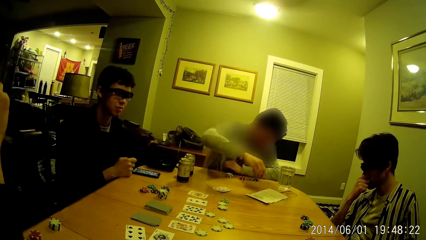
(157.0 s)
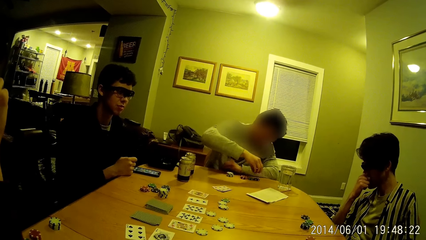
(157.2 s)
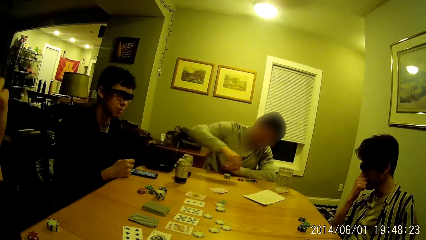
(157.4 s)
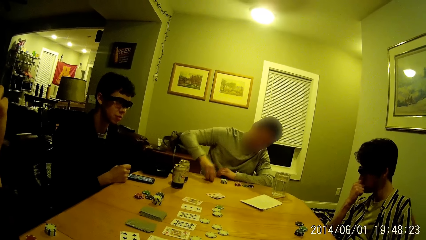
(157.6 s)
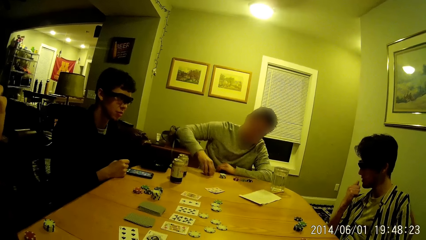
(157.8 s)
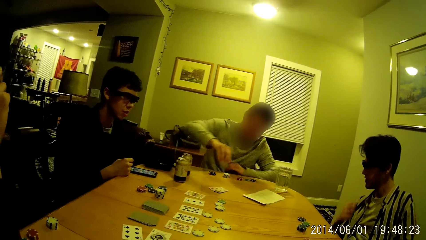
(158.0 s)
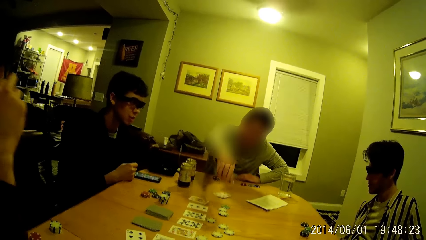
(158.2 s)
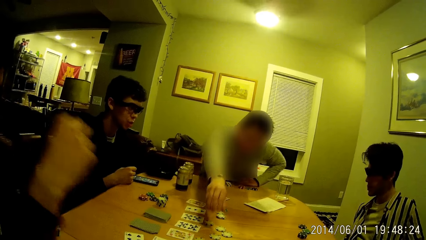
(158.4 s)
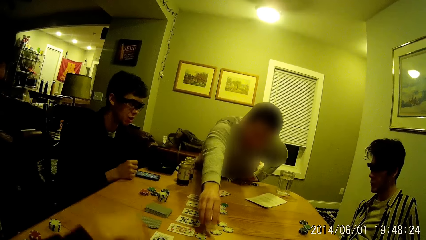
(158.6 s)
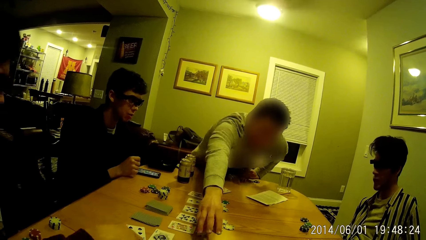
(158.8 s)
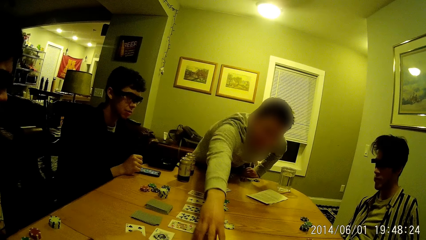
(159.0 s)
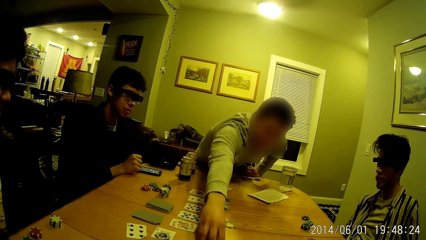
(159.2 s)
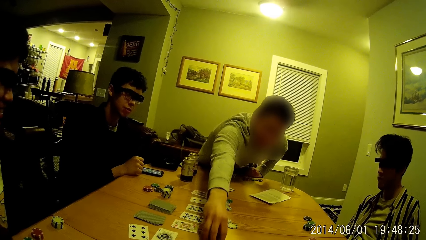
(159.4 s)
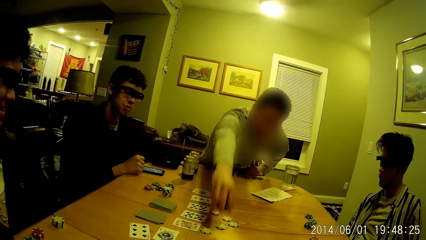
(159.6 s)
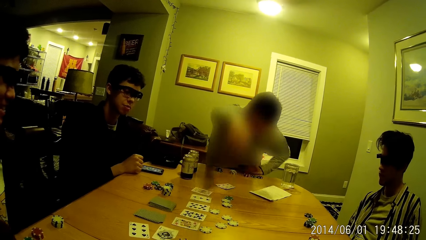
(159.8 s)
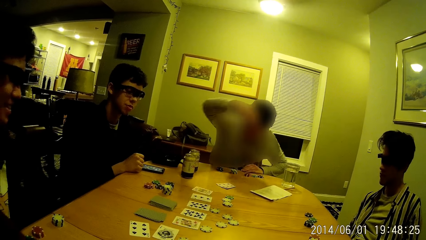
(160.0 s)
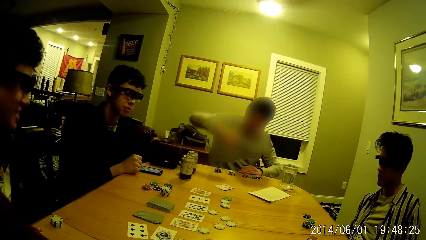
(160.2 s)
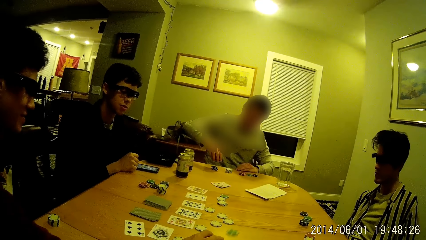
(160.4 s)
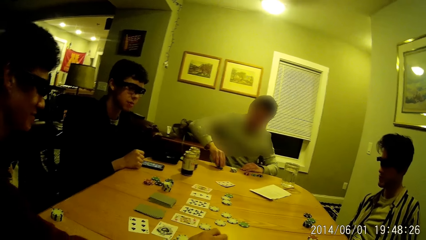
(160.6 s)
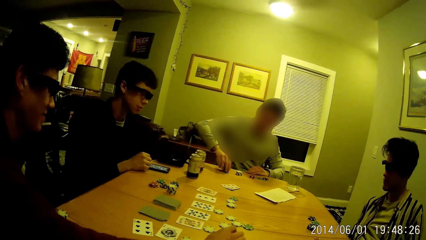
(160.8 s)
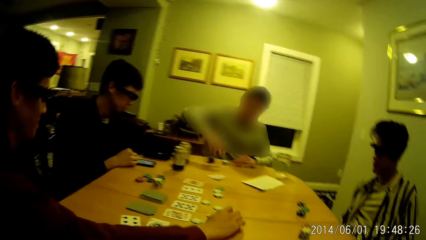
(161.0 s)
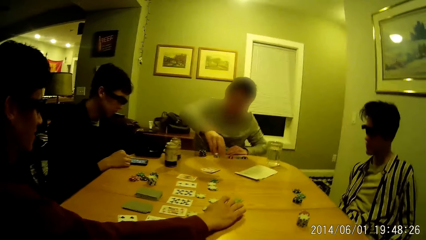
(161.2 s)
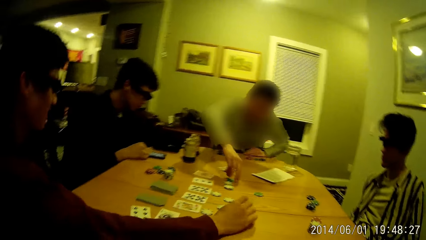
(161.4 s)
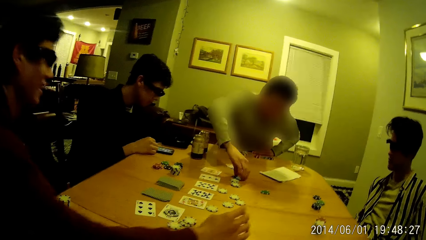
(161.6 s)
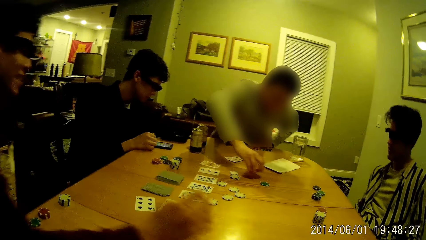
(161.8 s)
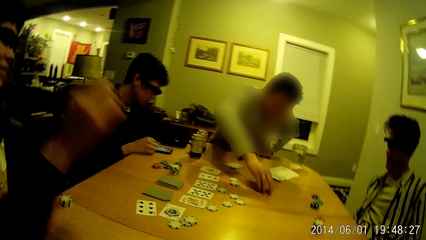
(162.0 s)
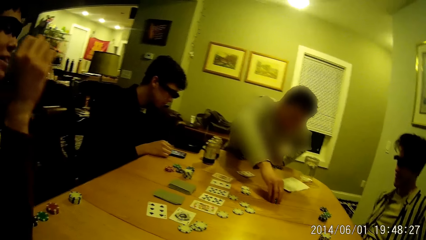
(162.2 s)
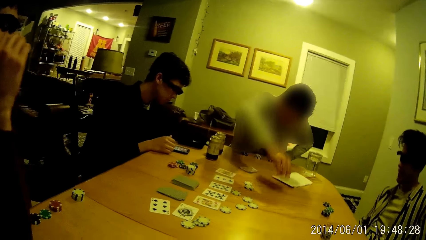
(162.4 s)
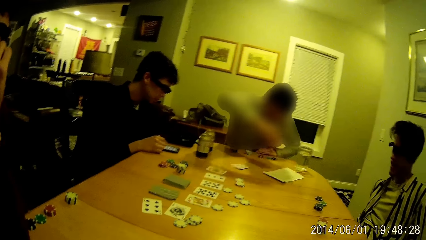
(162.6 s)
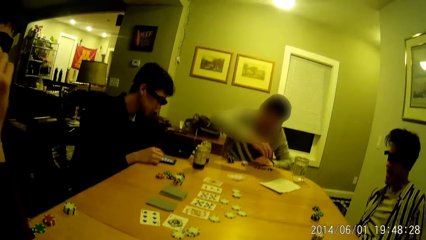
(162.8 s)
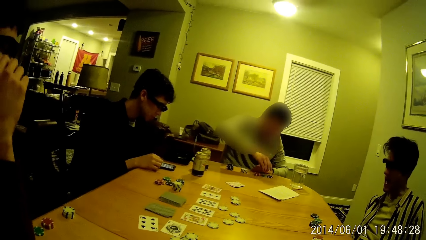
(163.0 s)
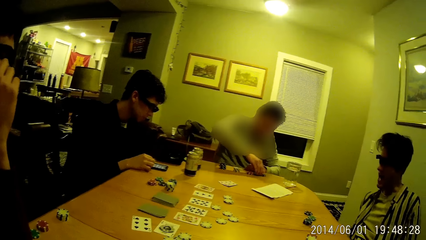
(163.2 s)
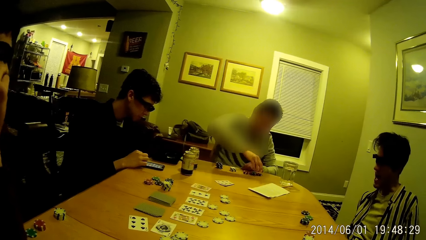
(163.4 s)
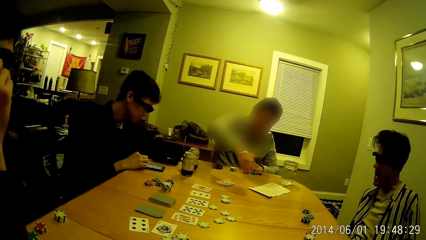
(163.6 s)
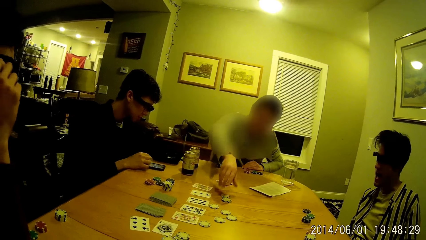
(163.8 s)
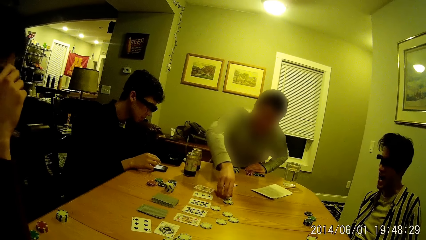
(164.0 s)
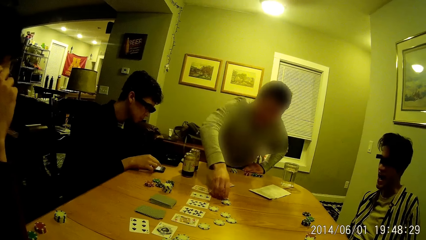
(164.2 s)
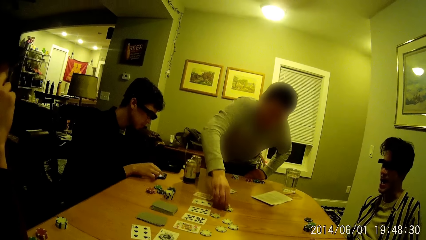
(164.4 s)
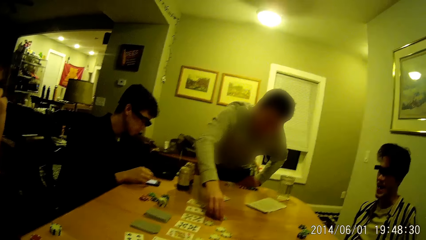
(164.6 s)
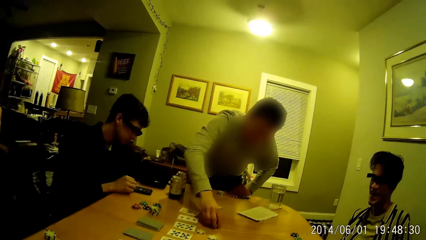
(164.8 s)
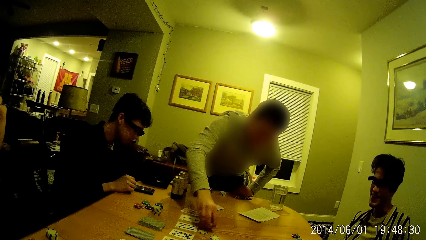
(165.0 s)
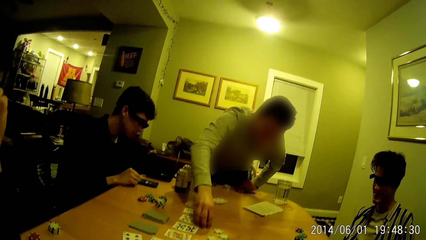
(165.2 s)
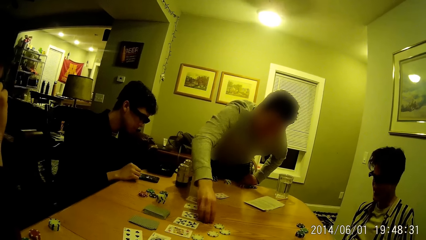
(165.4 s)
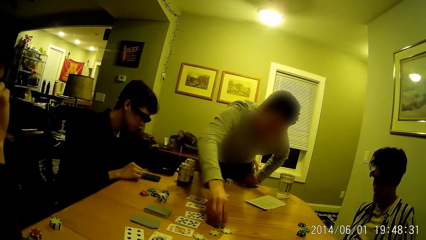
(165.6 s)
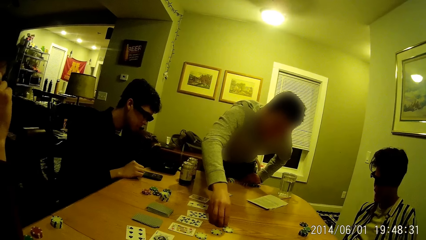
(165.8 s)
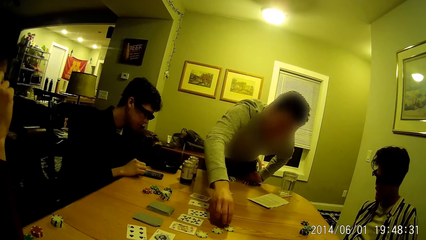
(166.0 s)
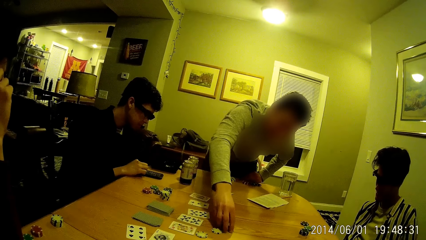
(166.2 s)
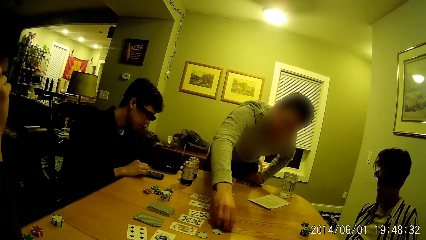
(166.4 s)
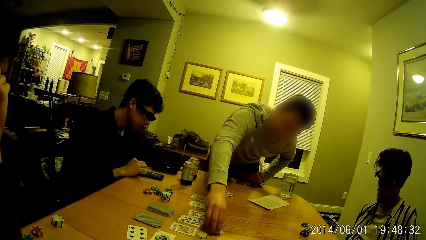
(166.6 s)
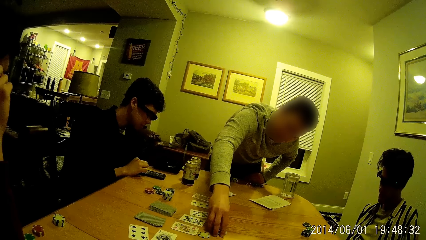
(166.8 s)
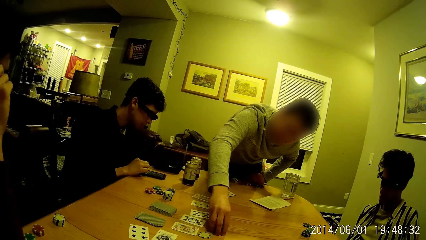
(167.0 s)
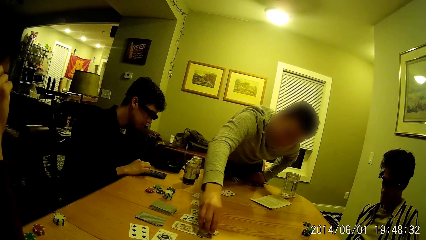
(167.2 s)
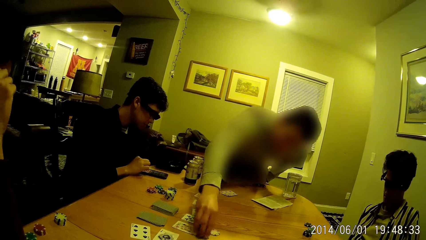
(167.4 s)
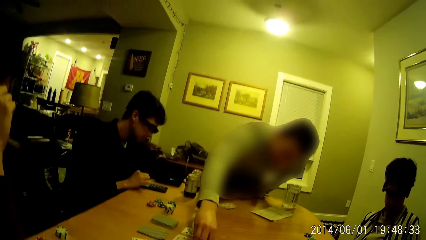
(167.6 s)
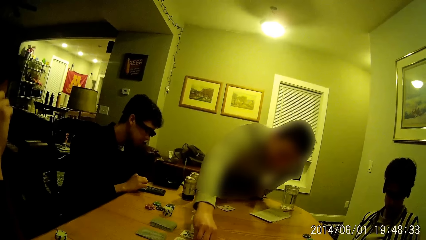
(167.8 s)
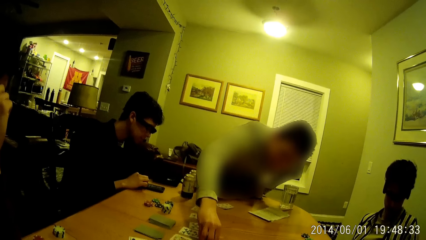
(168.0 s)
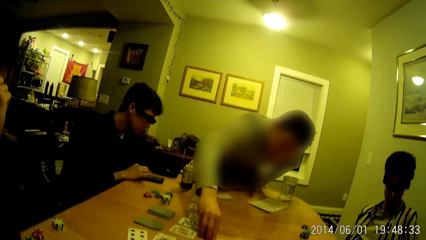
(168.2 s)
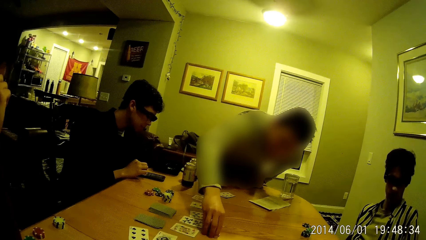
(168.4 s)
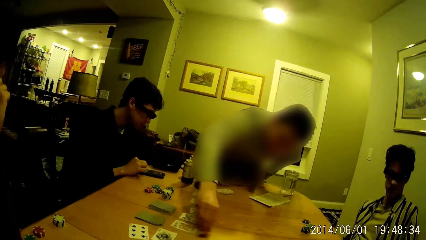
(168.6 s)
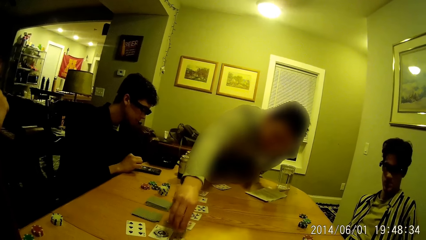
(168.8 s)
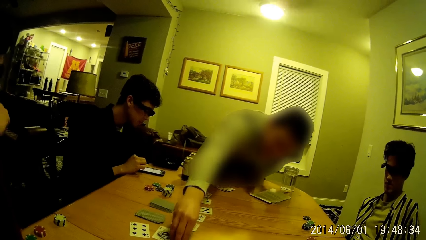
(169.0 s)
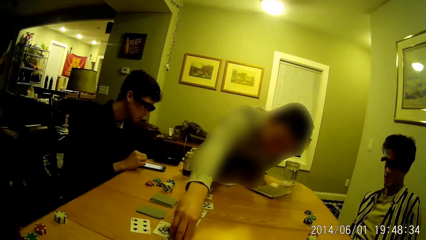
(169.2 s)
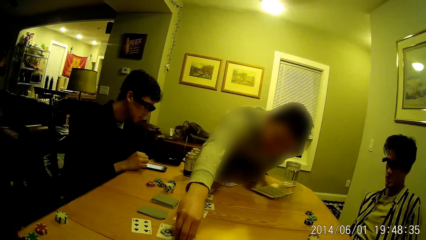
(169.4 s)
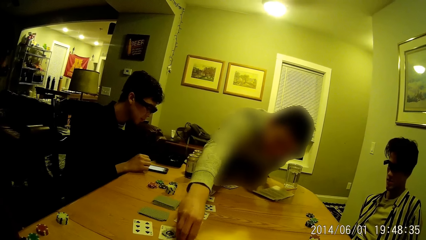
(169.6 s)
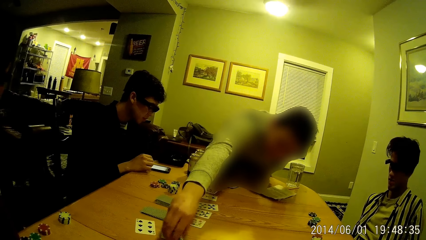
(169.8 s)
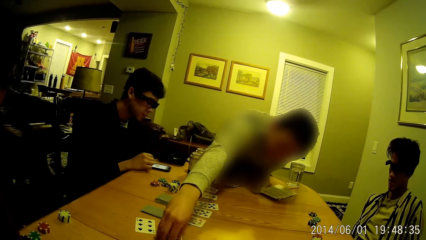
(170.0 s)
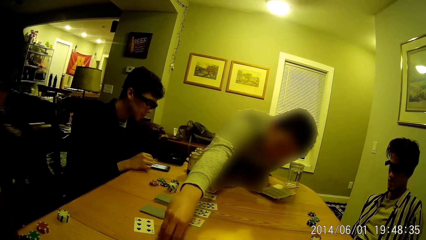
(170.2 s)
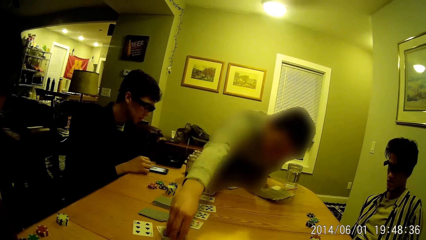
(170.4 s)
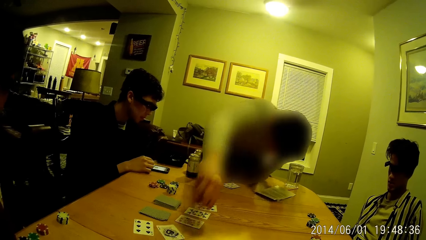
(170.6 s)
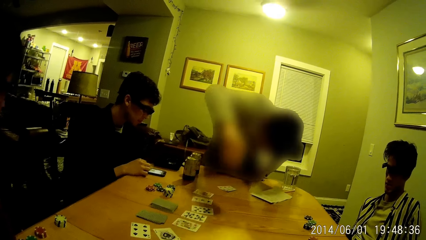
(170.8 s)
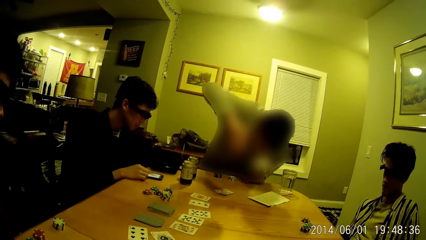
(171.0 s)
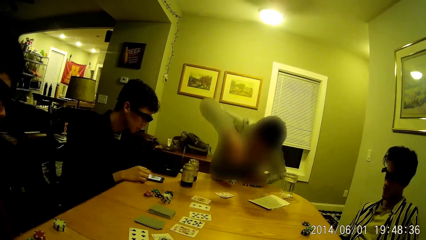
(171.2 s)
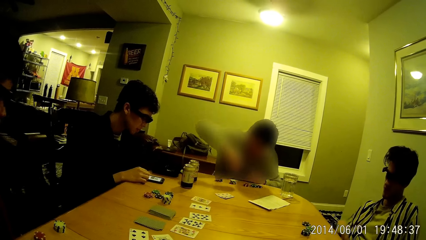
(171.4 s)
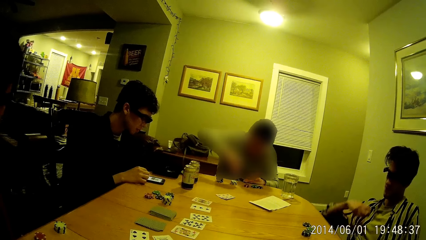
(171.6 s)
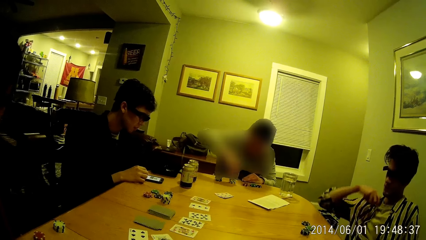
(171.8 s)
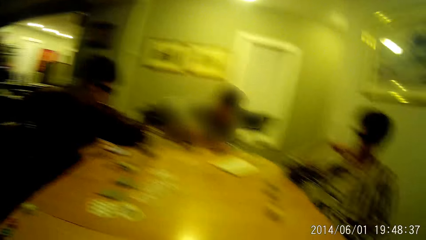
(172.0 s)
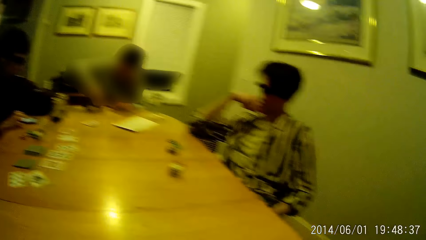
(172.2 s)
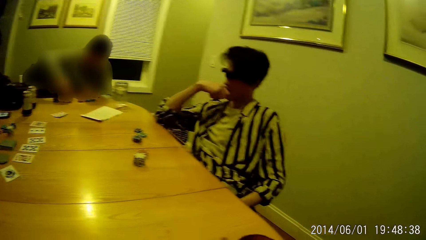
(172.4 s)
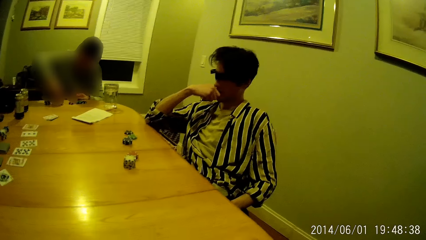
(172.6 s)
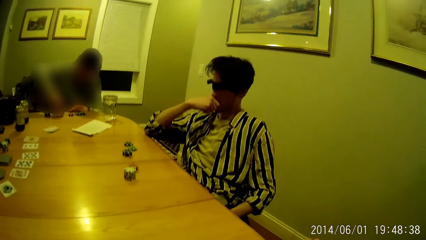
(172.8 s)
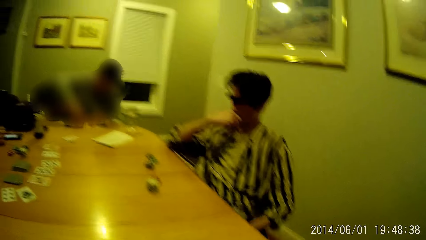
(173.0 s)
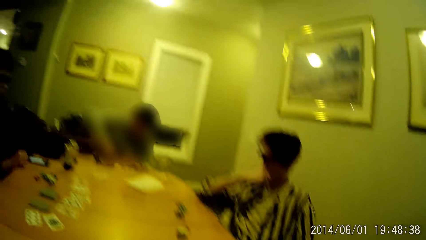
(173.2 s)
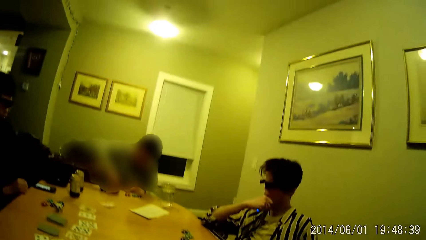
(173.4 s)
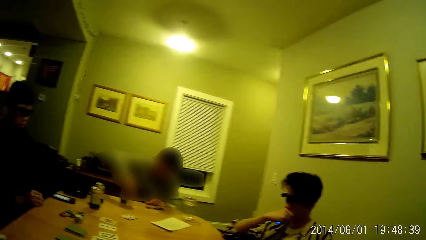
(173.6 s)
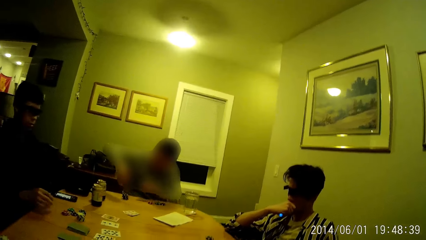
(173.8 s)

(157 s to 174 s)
A man drops the poker piece close to his poker pieces on the table. The man reaches for a poker piece on the table with his right hand. The man picks the poker piece from the center of the table with his right hand. The man sits on his chair. Another man tosses a poker piece on the table with his right hand. The first man drops the poker piece close to his poker pieces on the table. The first man reaches for a poker piece on the table with his right hand. A third man operates the phone with his right hand. The first man picks two poker pieces from the table with his right hand. The first man drops the poker piece close to his poker pieces on the table. The first man reaches for a poker piece on the table with his right hand. The first man picks the poker pieces from the table with his right hand. The first man sits on the chair by the table. The first man arranges the poker pieces in his right hand on his stack of poker pieces.
